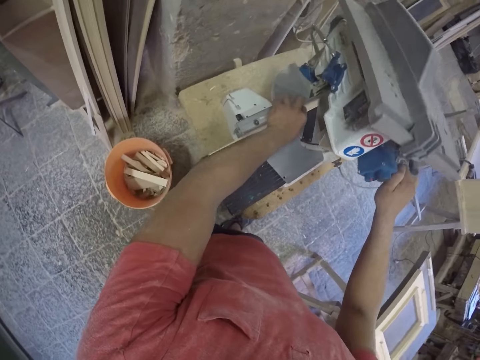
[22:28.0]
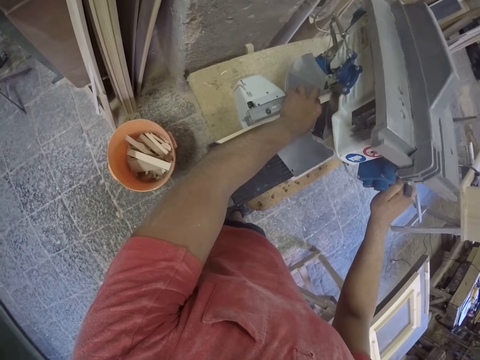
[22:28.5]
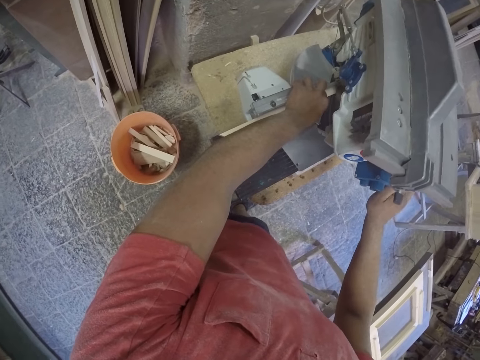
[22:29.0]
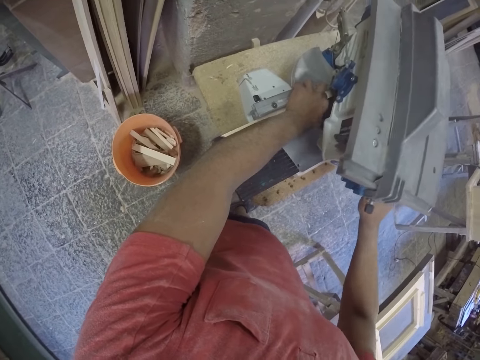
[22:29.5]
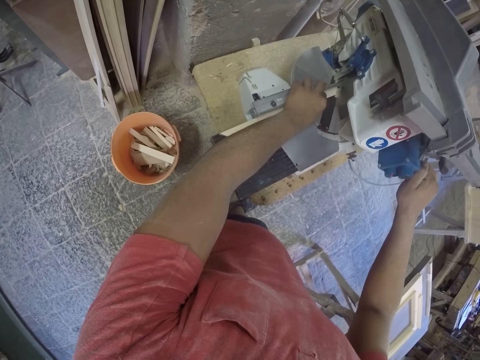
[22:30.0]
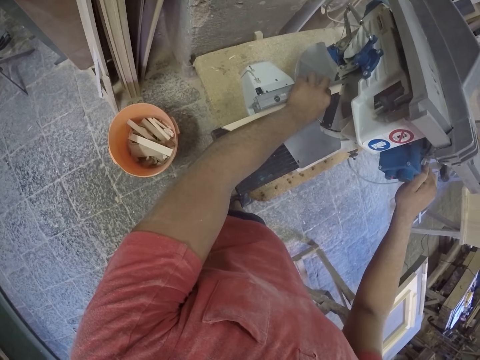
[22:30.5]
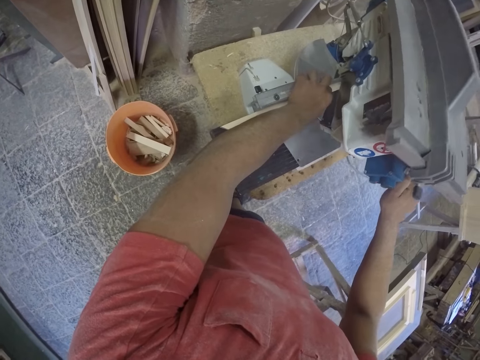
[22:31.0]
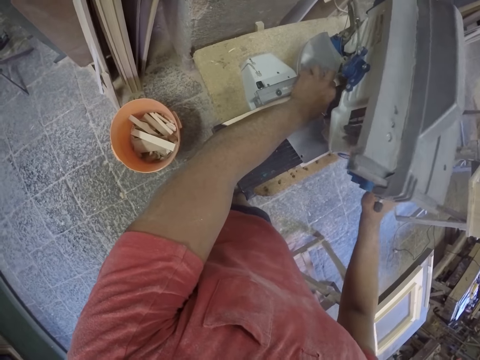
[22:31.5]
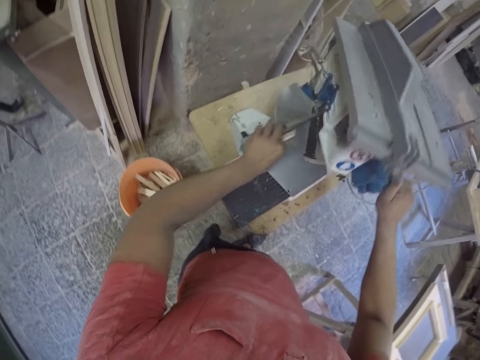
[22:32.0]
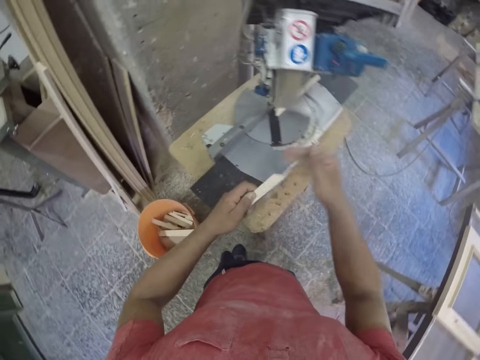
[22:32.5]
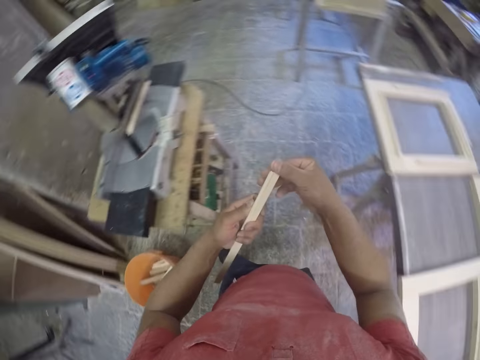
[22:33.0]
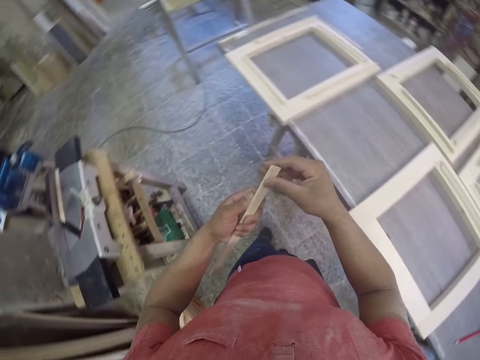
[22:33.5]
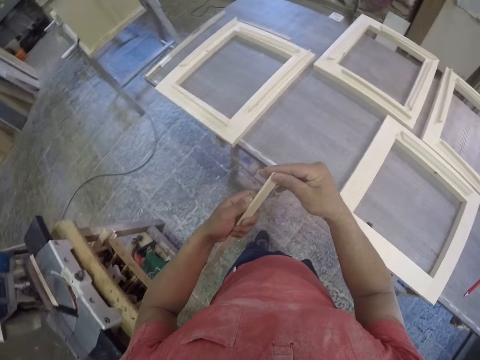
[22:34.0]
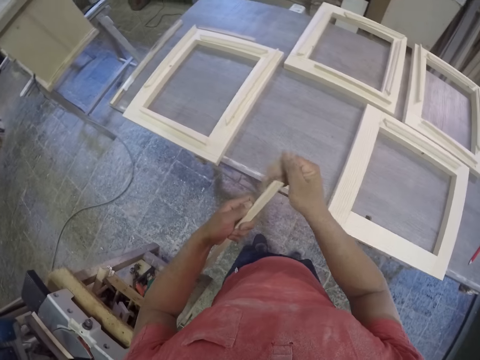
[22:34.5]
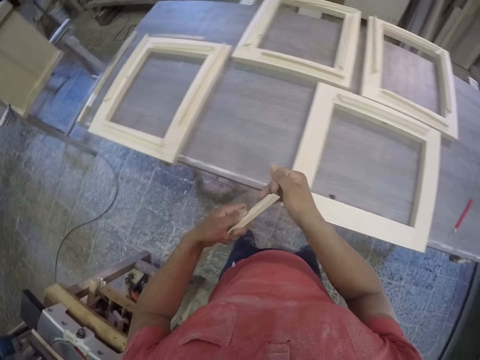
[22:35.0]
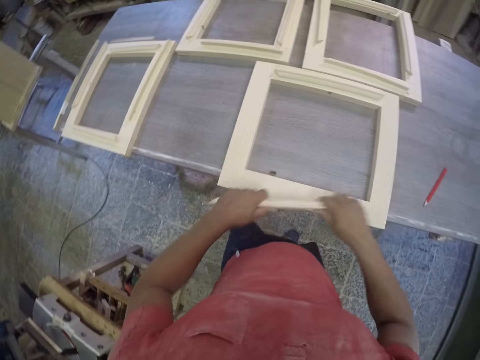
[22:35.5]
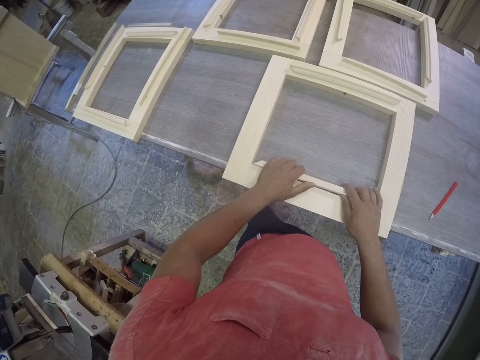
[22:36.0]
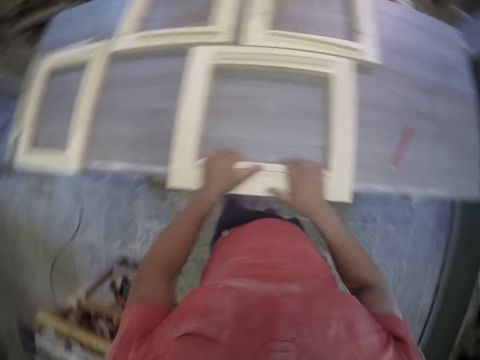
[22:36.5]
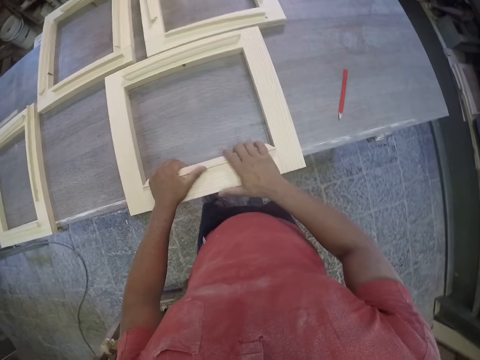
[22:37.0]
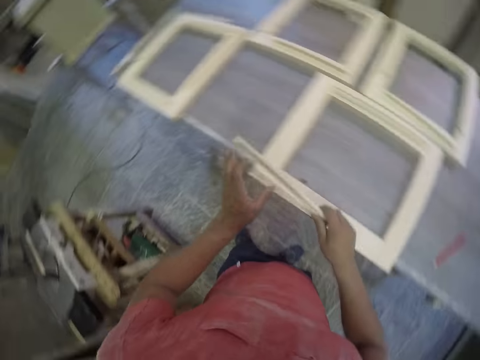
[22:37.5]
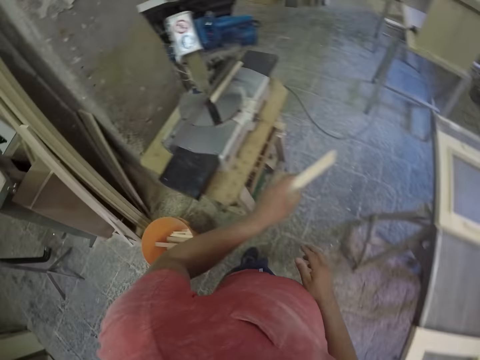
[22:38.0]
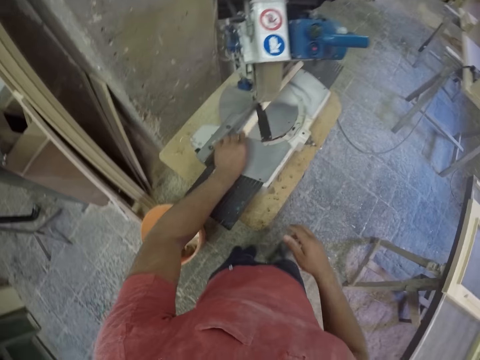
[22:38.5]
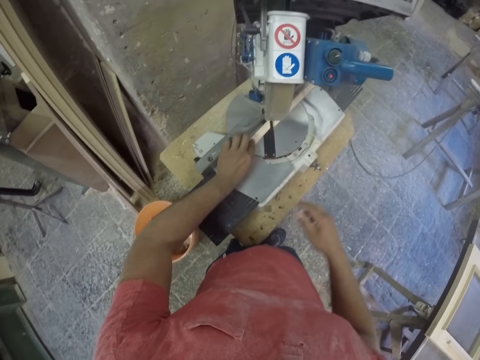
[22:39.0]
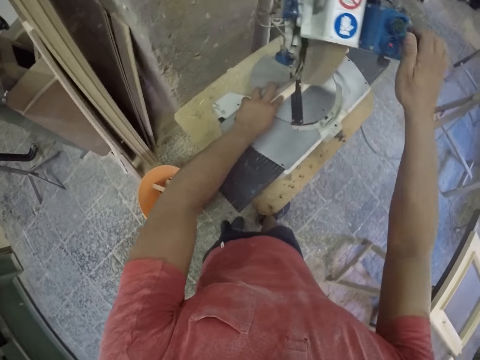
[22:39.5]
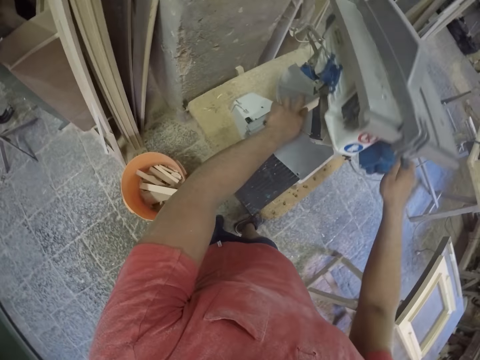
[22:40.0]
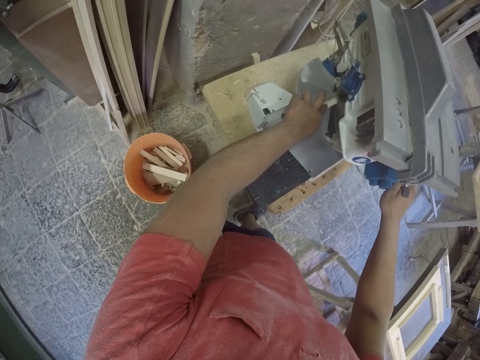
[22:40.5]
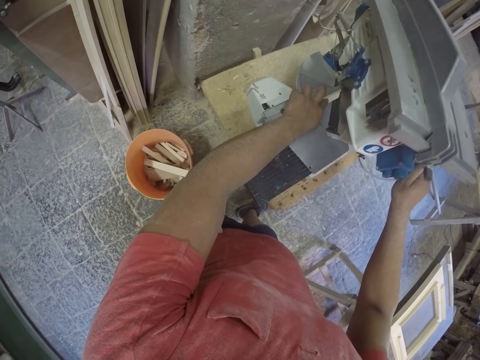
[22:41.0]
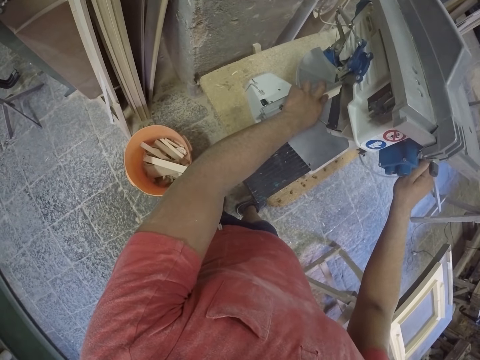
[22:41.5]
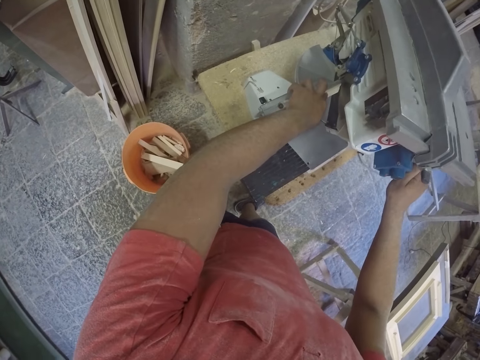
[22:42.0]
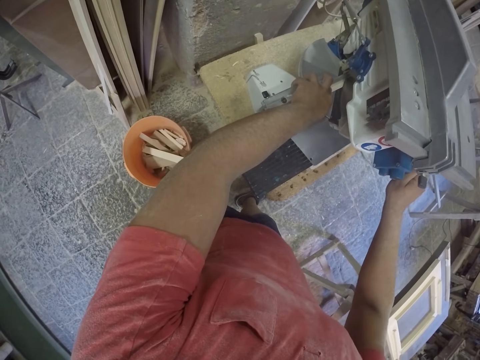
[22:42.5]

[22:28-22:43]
The camera wearer feels the edge of a piece of wood. They fit a frame piece in the main frame. They place a piece of wood on the cutting machine and cut a frame piece with the chop saw. They hold the machine.

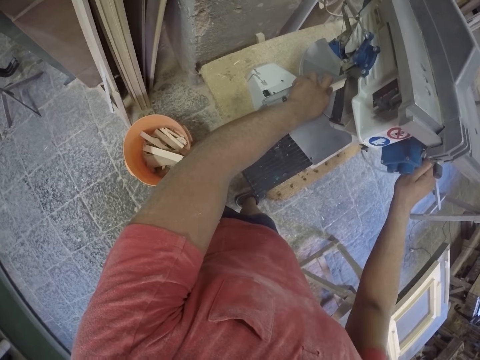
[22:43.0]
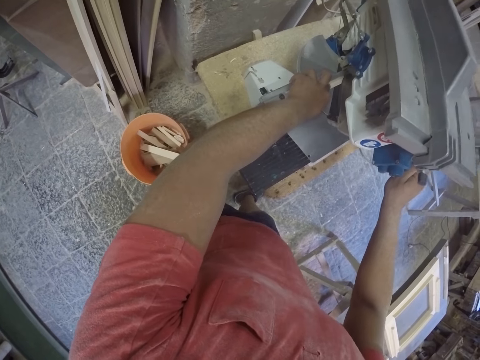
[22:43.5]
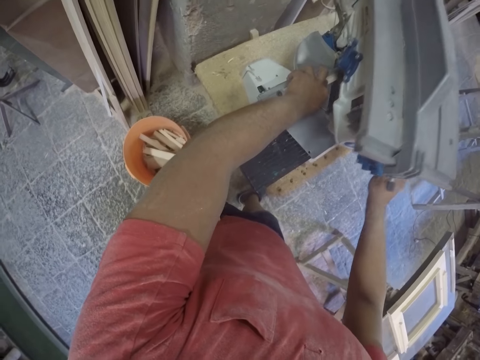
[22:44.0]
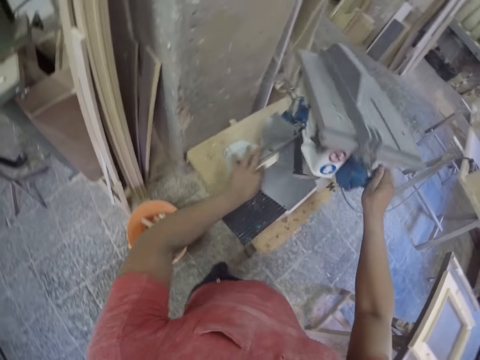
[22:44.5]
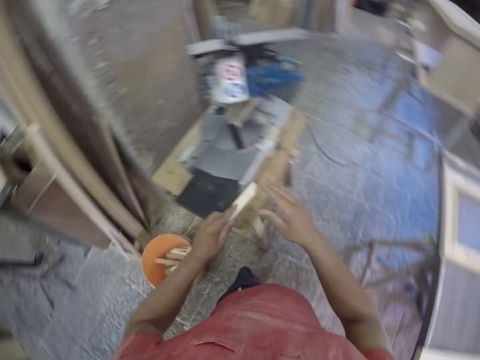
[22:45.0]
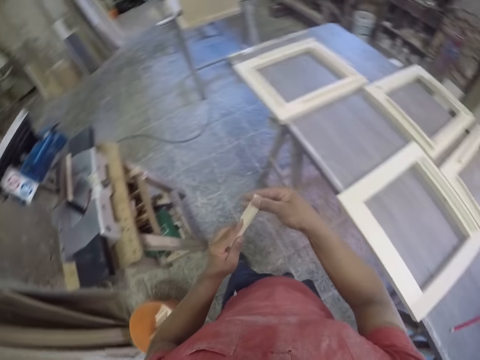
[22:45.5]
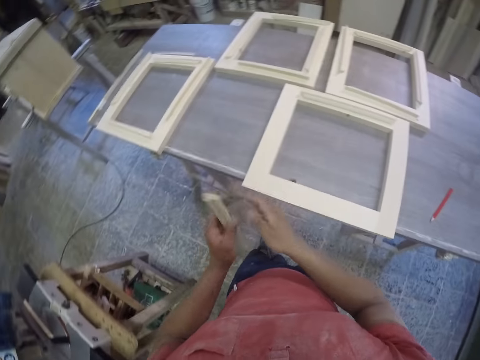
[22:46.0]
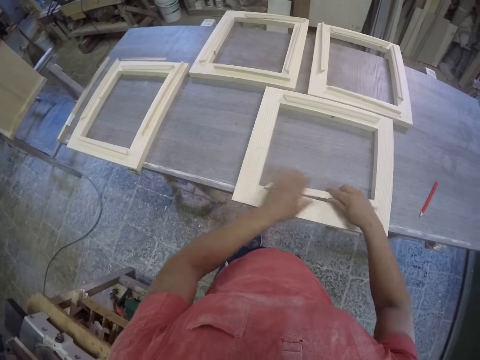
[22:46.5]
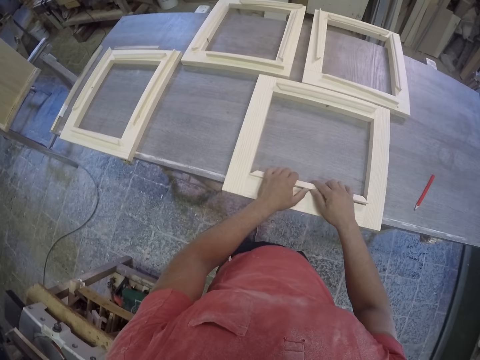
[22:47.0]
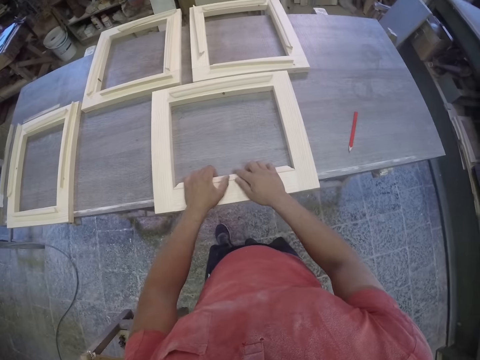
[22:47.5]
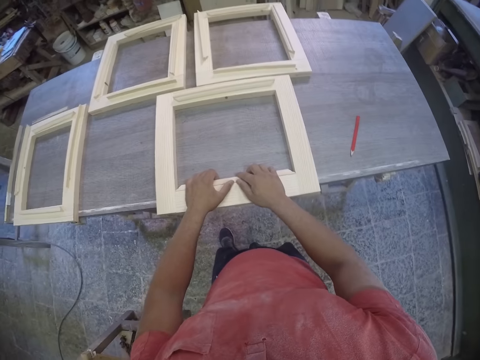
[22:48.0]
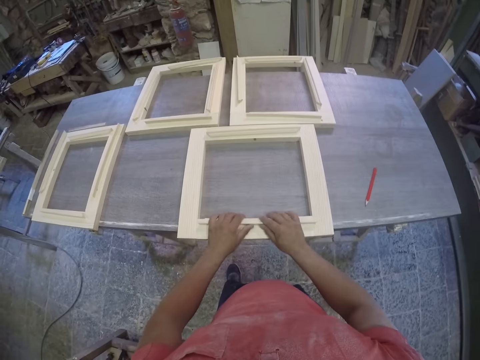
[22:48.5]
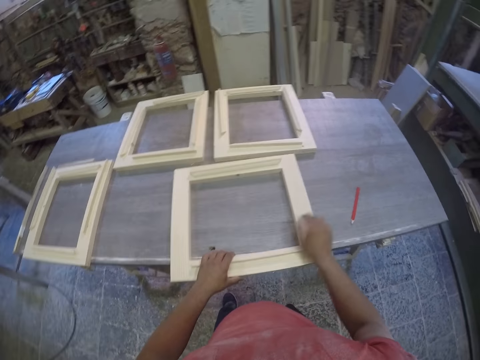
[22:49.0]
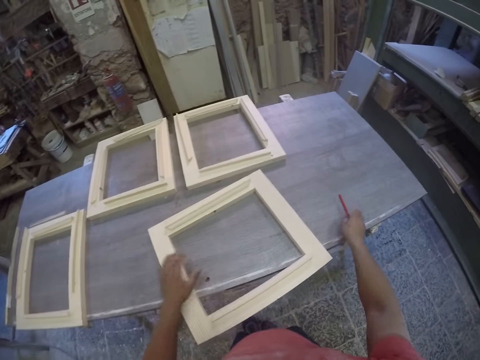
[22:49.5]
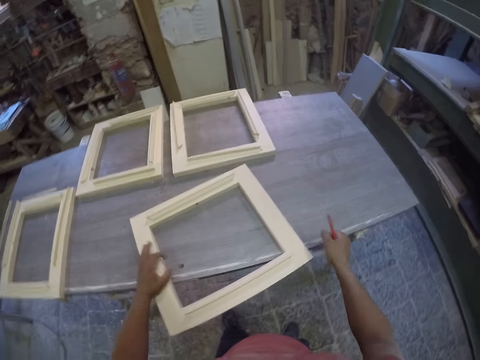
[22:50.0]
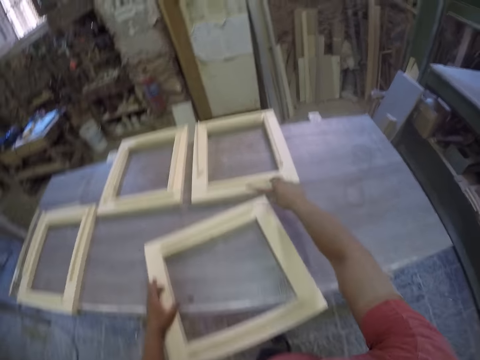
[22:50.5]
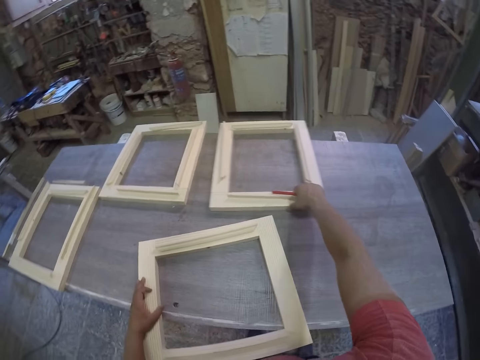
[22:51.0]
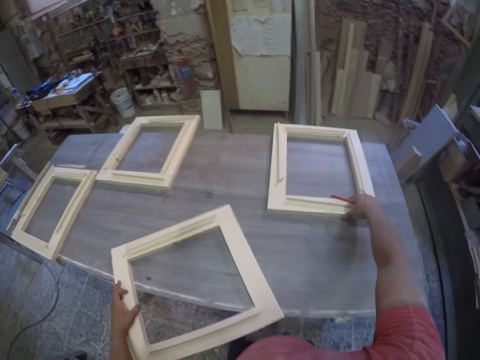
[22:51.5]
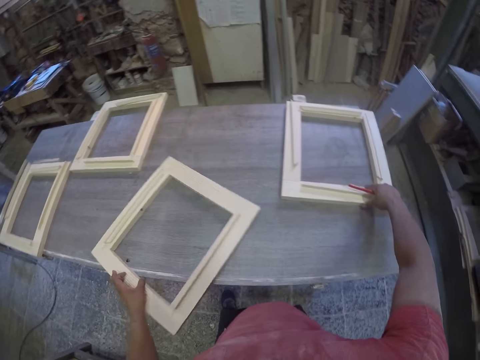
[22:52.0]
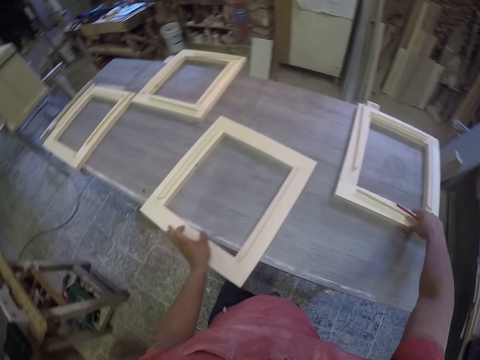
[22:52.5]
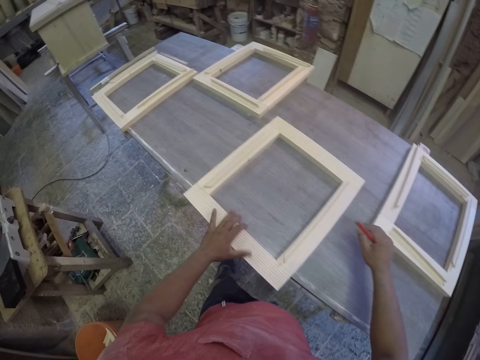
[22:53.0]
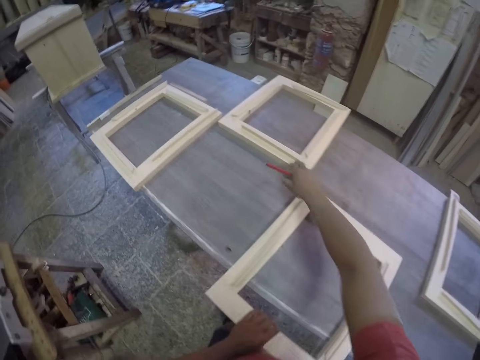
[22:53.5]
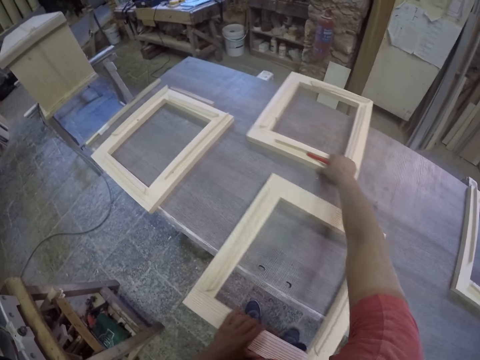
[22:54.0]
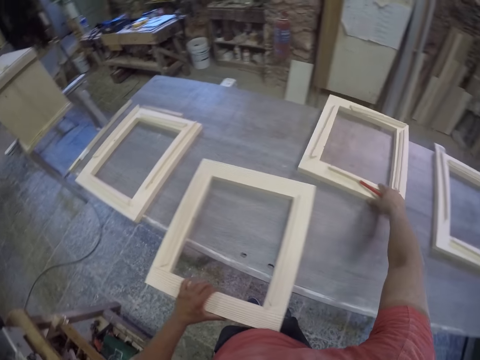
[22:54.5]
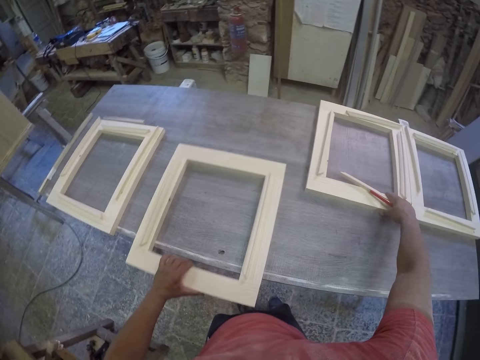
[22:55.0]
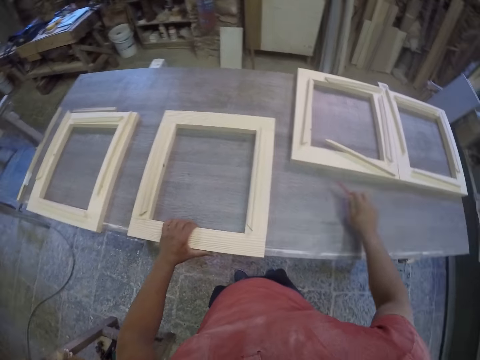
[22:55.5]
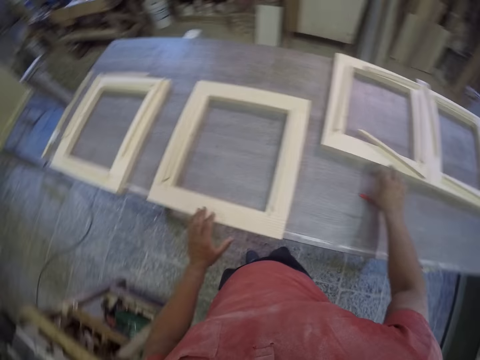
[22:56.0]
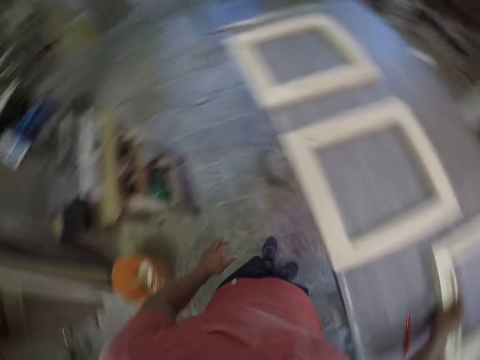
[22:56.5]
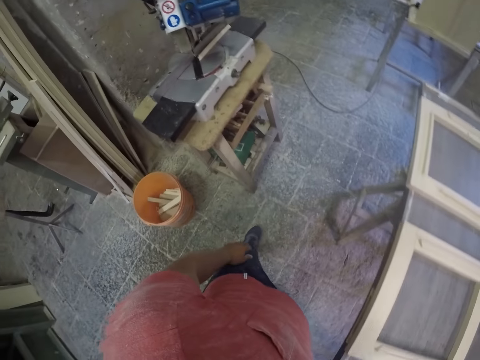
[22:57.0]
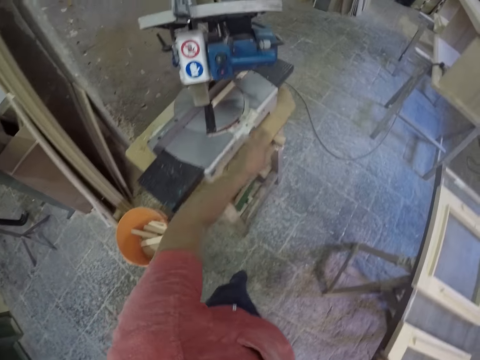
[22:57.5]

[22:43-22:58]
The camera wearer feels the edge of a piece of wood. They fit a frame piece in the main frame. They pick up a pencil. They pull the frame aside. They put the frame between them. They arrange frames. They drop the pencil. They turn around.
